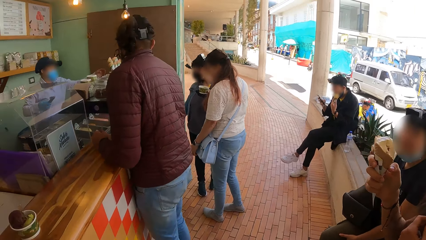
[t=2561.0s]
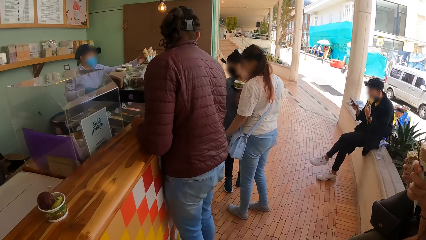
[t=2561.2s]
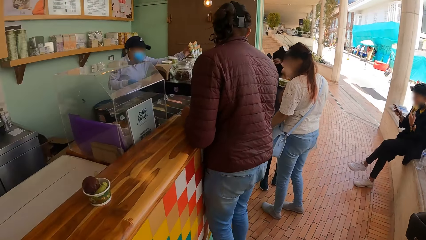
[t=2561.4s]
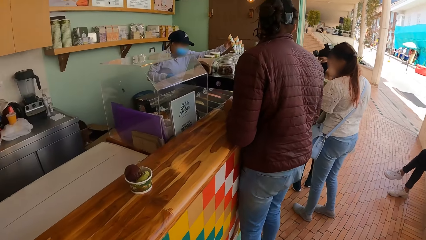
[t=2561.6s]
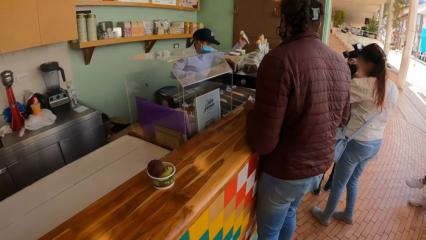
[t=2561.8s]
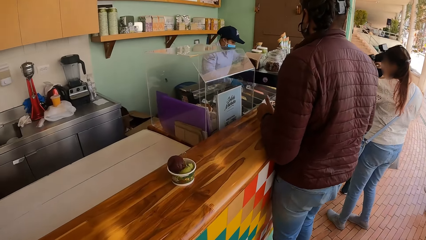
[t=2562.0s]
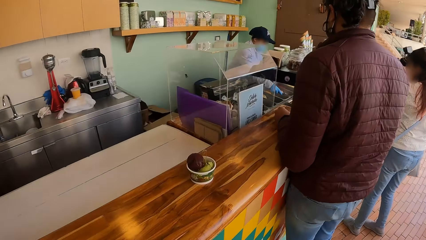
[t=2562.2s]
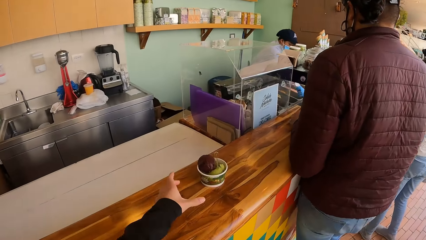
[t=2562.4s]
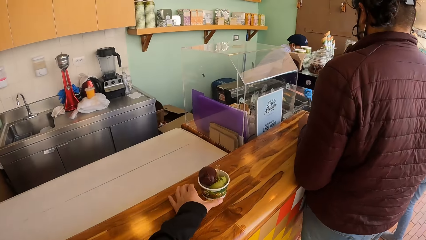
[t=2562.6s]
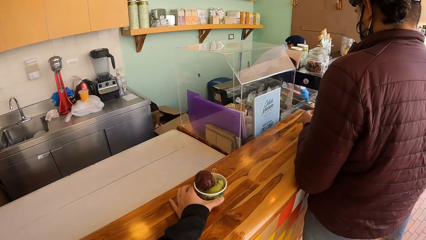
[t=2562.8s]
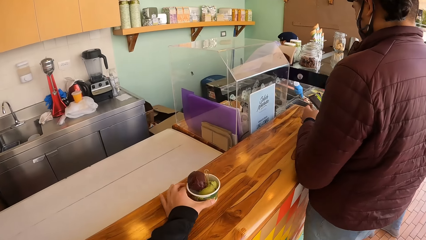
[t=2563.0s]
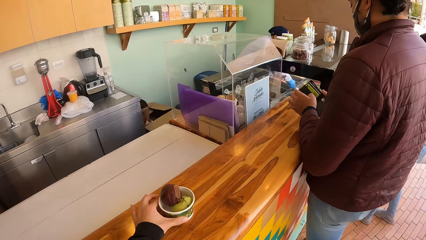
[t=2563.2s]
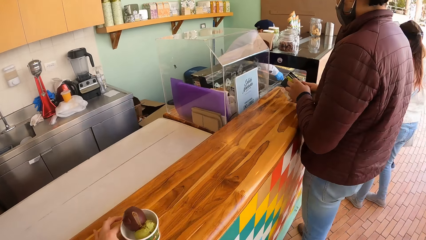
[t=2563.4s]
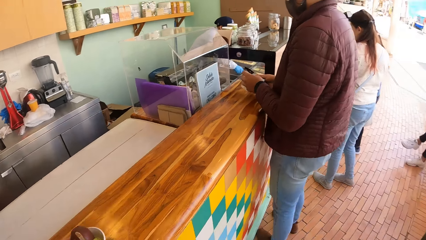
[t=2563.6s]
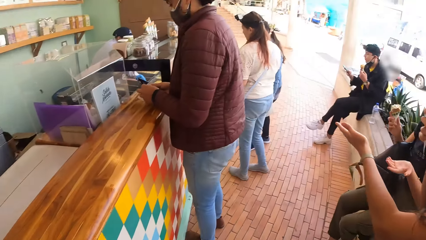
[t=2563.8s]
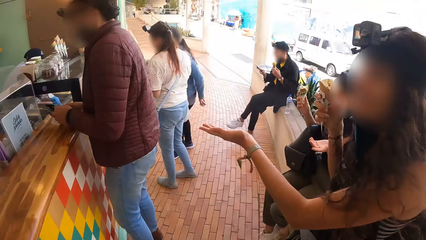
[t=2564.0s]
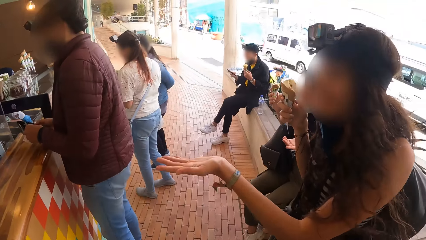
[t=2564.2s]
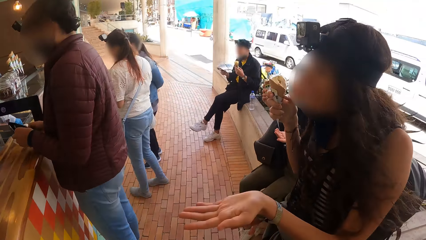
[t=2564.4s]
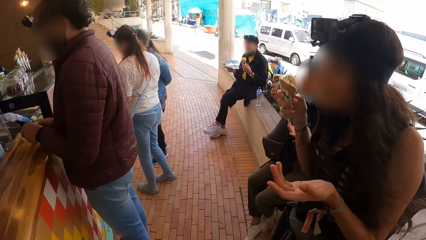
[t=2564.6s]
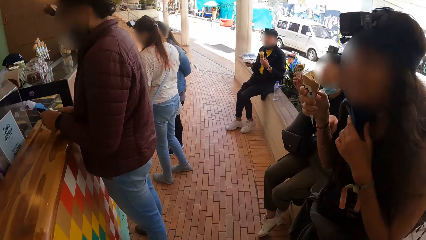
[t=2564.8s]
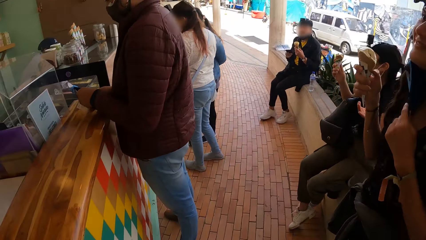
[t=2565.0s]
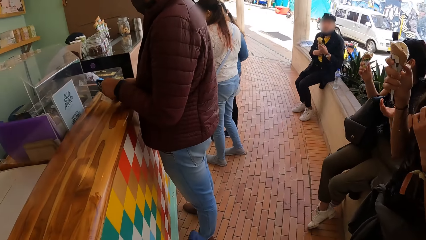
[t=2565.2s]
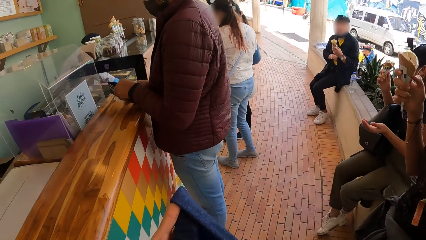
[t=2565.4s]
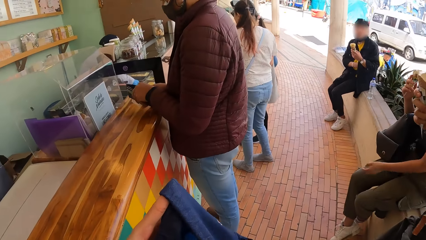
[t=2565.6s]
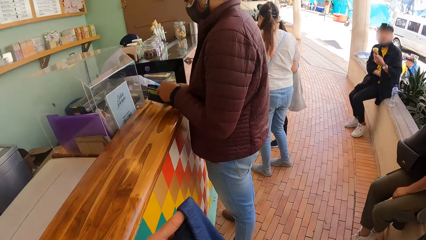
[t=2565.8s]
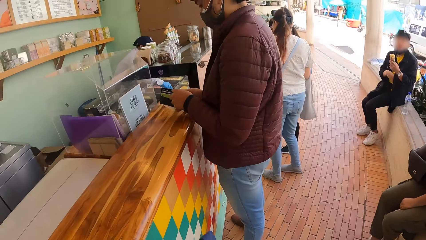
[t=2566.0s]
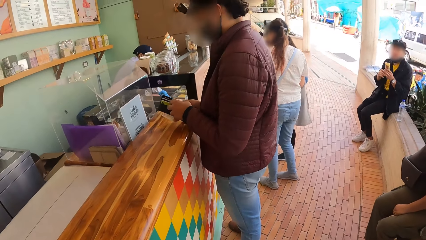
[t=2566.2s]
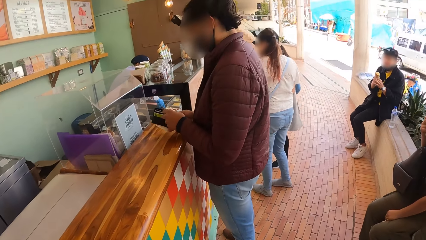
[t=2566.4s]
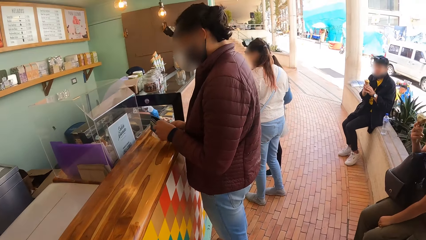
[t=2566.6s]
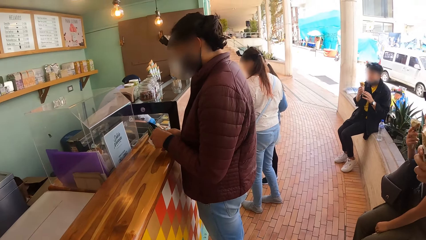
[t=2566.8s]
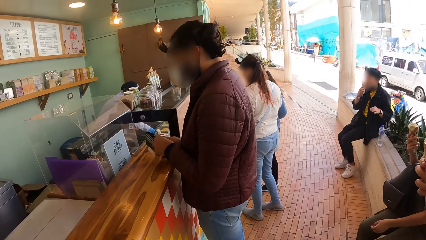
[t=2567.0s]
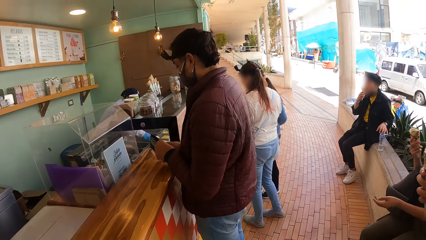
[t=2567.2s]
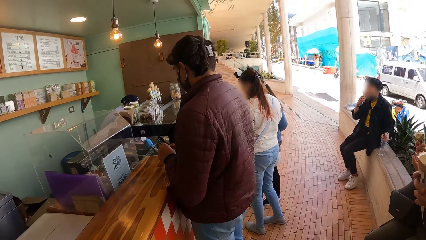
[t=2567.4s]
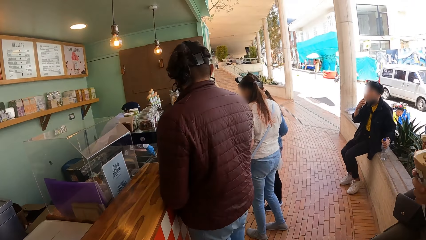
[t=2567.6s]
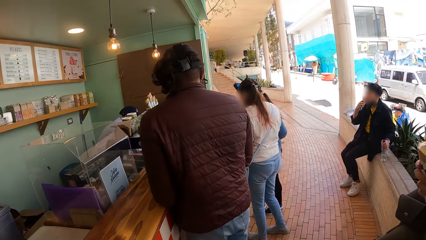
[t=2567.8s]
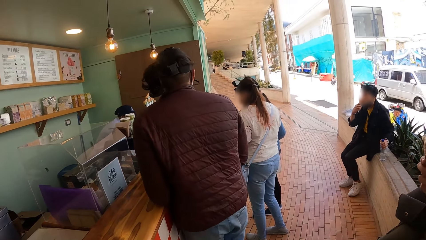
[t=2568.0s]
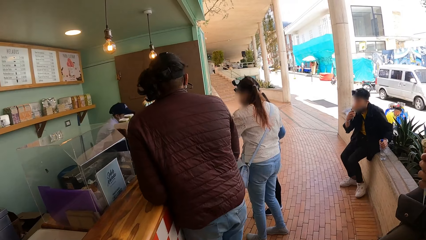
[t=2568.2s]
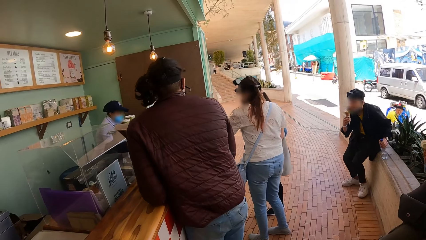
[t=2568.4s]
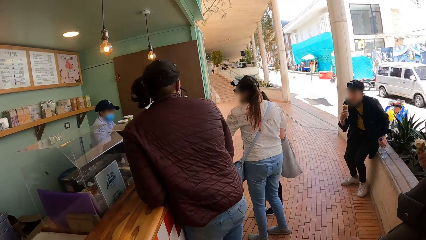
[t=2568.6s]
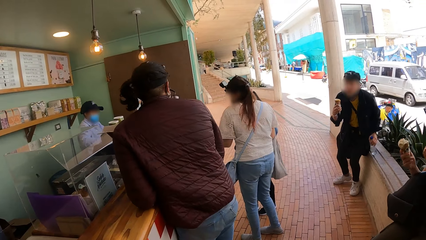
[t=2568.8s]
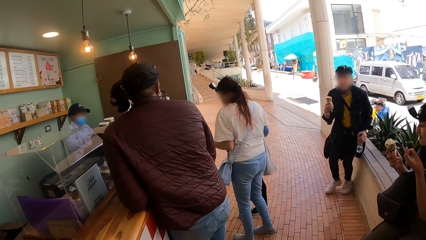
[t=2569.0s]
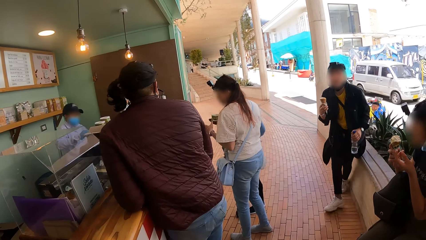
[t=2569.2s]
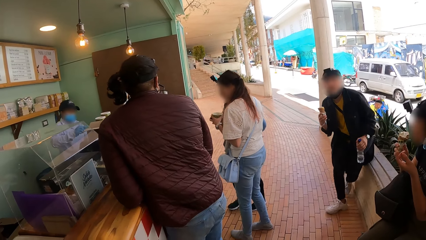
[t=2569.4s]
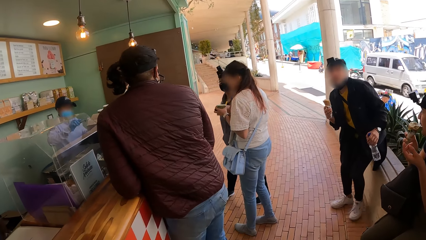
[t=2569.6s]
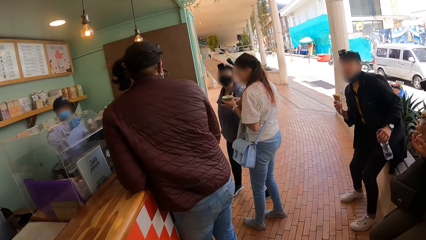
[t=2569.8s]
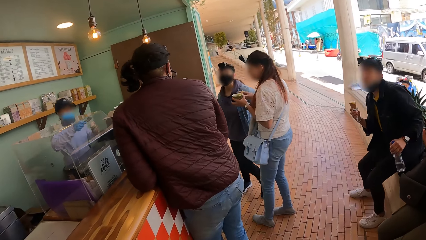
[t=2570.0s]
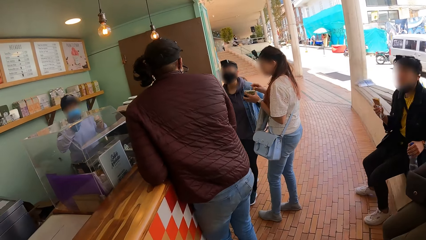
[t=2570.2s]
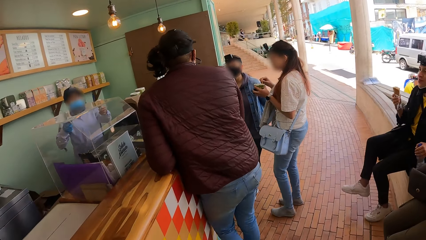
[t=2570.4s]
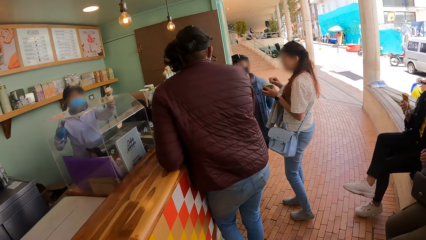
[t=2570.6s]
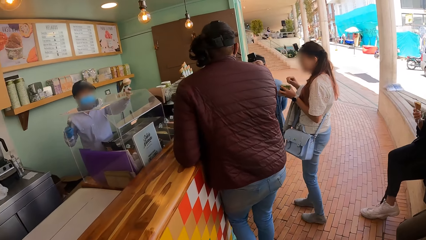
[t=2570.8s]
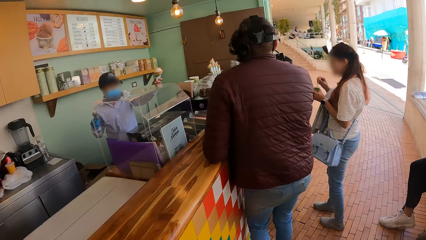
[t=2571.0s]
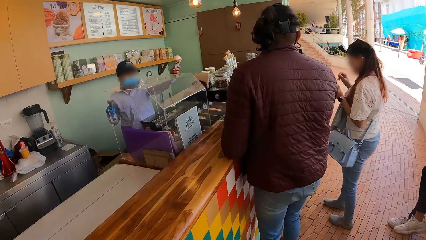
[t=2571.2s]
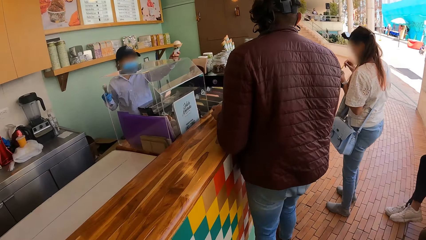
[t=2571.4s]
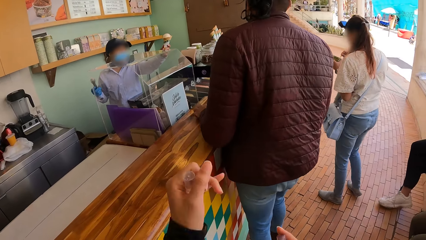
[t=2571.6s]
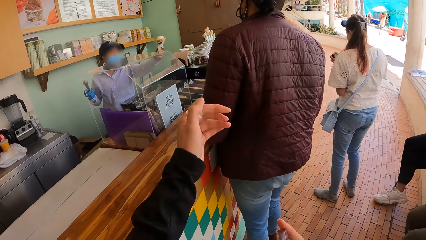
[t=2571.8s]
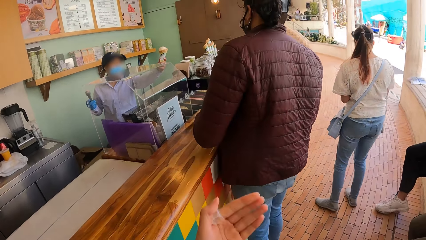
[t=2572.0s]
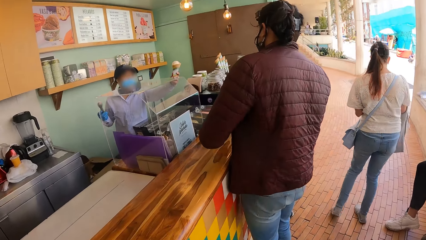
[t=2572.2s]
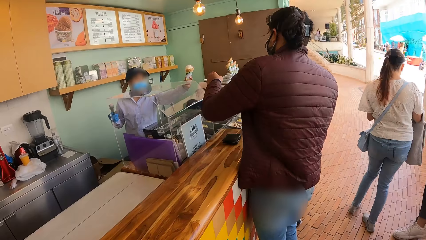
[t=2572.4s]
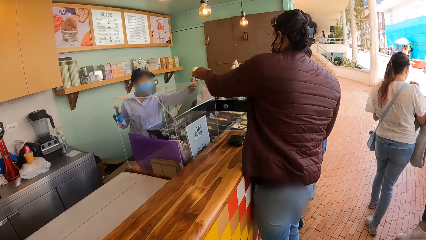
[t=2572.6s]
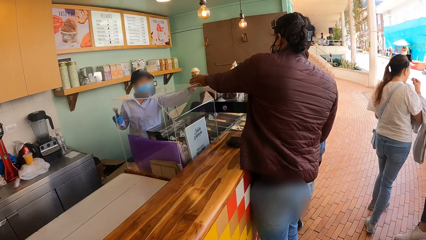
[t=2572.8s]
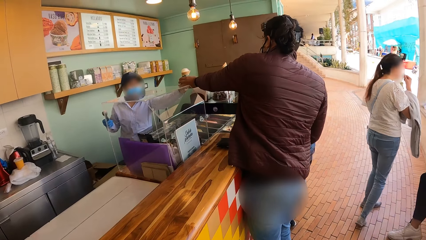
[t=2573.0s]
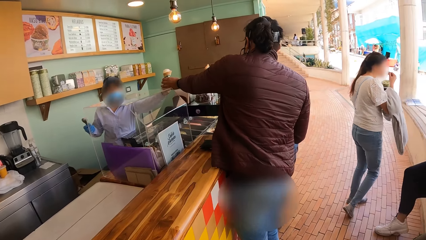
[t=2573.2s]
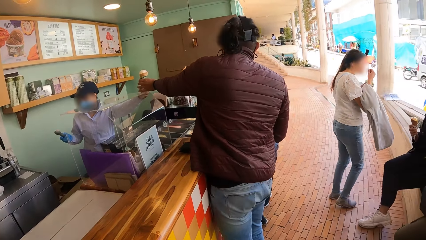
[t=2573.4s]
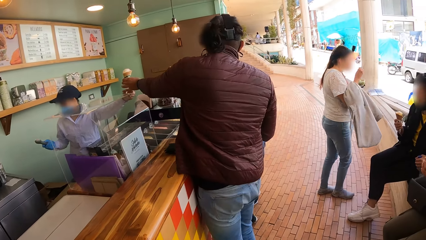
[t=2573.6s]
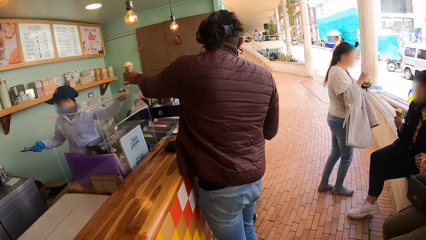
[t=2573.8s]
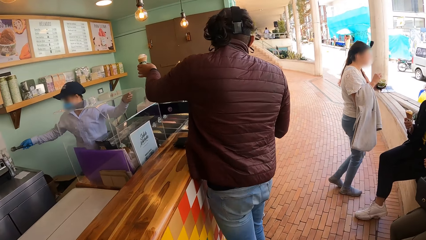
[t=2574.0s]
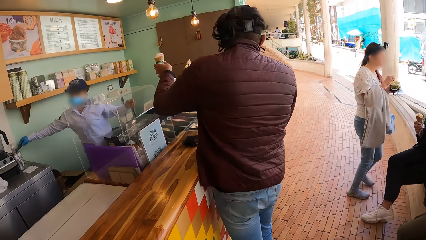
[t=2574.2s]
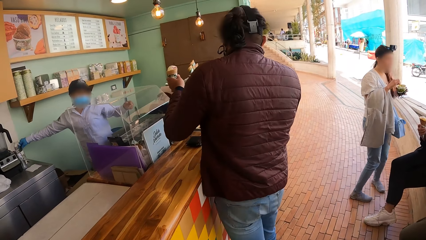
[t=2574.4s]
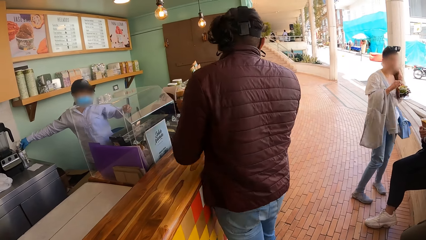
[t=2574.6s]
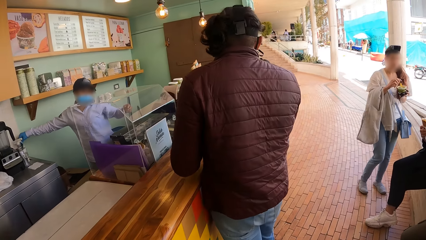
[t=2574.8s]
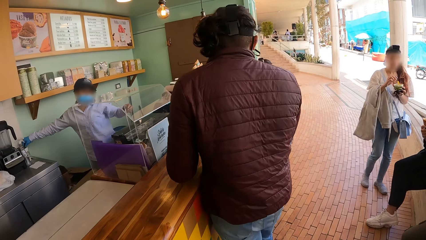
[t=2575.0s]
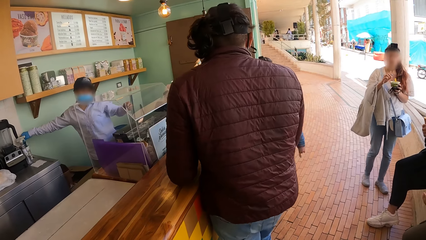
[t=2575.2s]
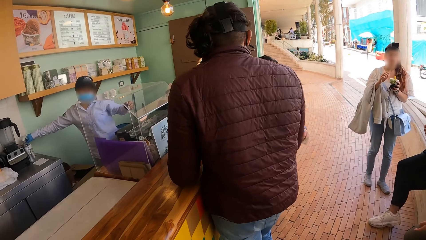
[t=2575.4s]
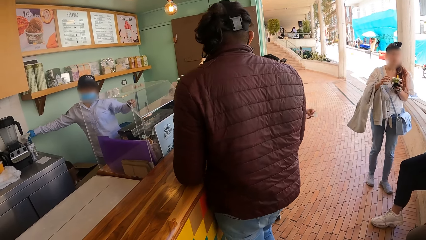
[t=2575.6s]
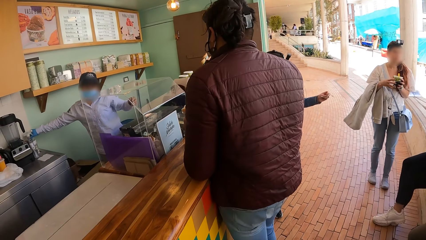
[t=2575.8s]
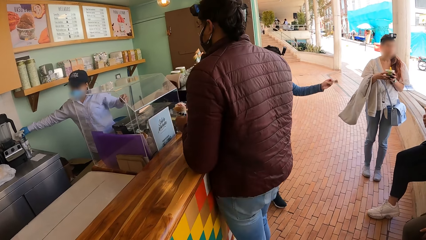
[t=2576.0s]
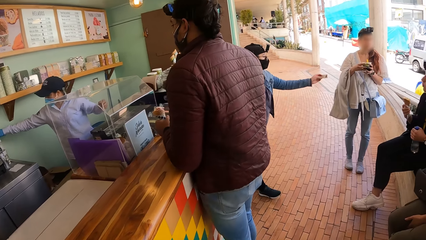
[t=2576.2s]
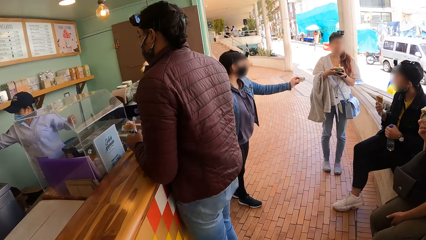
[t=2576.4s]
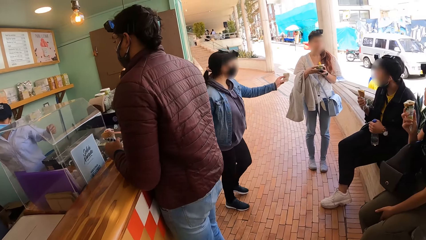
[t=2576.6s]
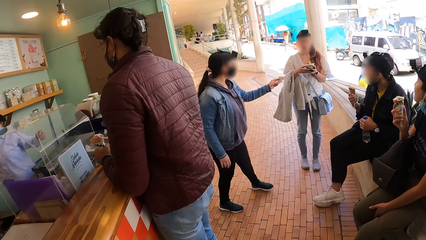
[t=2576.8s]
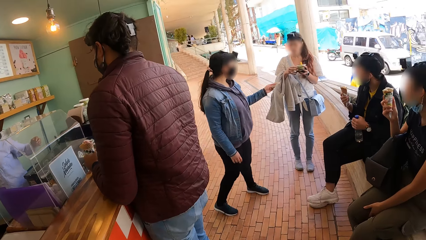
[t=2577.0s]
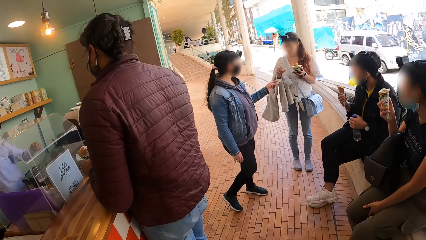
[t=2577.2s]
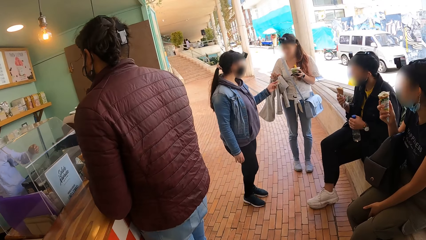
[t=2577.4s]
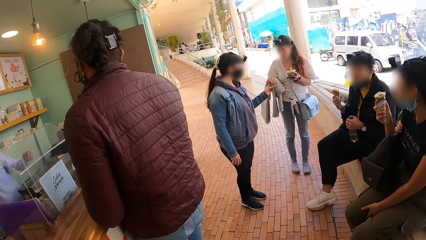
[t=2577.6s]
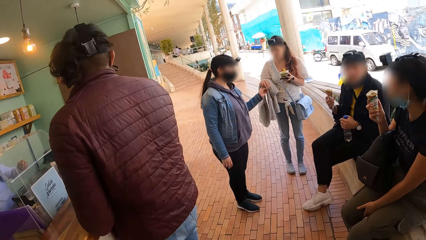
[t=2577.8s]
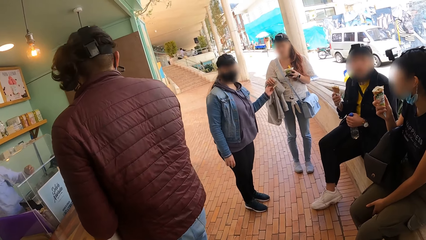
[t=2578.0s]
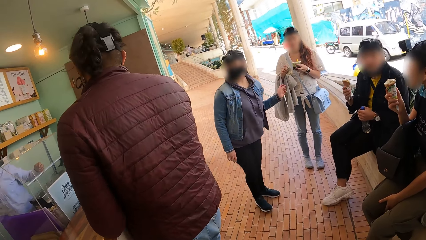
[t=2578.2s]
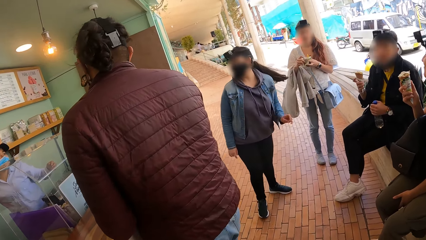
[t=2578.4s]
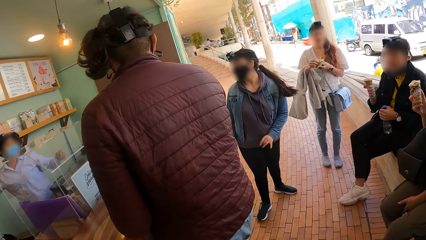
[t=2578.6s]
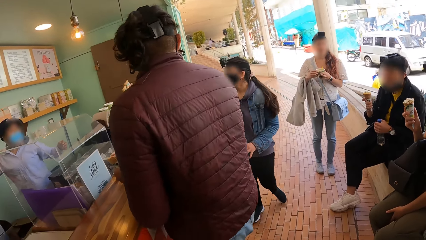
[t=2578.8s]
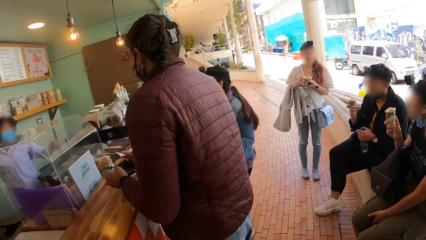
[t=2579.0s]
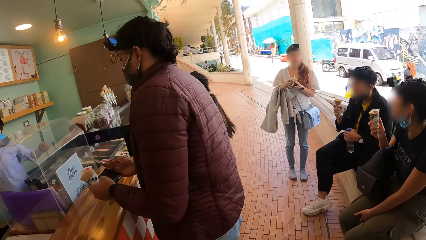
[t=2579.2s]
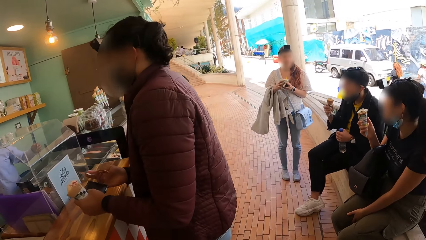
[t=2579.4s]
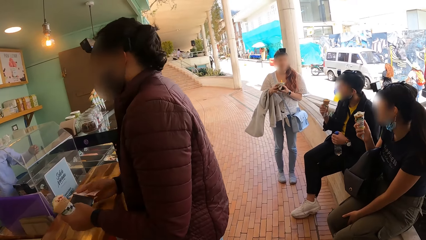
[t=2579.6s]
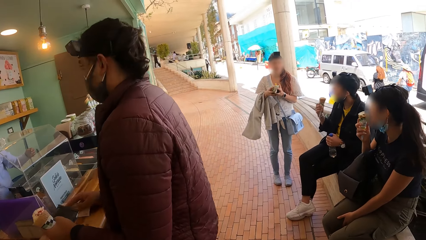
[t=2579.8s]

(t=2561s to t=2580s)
The camera wearer picks ice cream with the left hand. They look around. A person talks with hand signs. The camera wearer holds a cloth. They pick the cloth. They lift the left hand. Another person picks ice cream. Another person gives money to another person.
